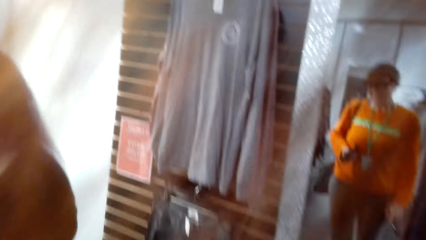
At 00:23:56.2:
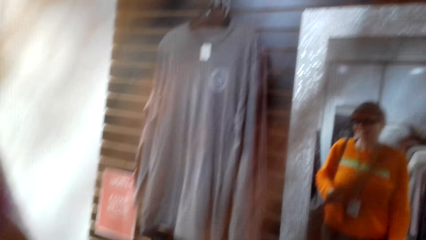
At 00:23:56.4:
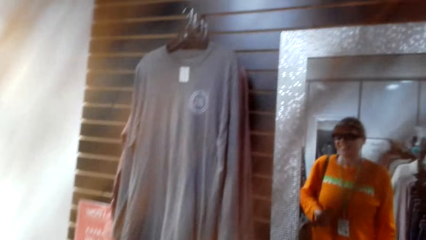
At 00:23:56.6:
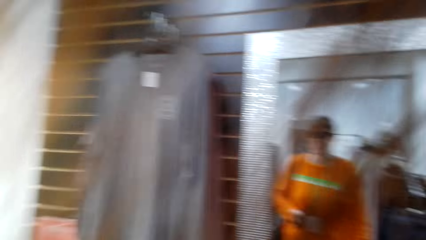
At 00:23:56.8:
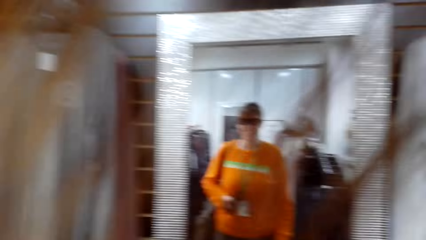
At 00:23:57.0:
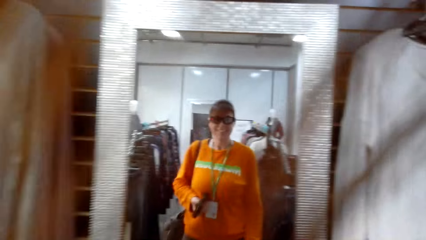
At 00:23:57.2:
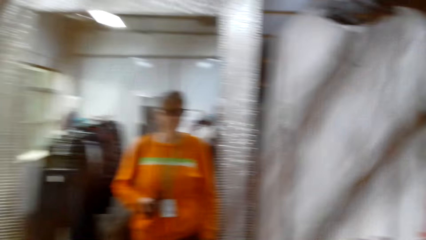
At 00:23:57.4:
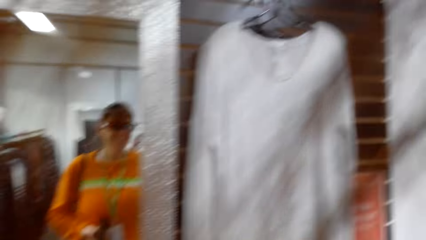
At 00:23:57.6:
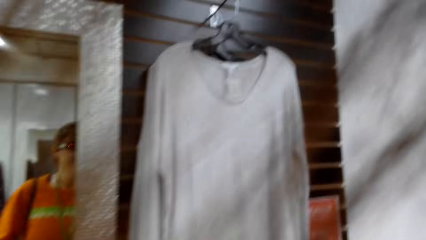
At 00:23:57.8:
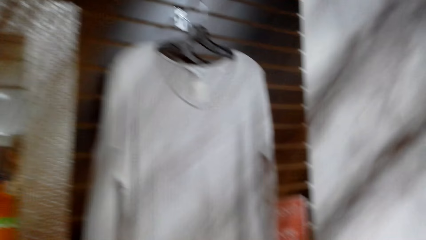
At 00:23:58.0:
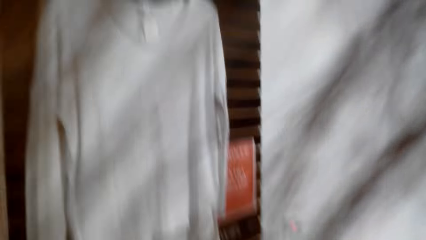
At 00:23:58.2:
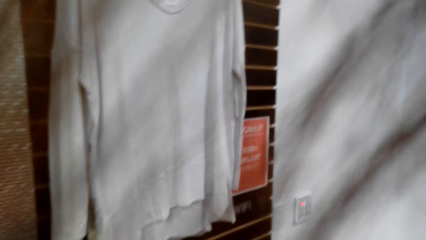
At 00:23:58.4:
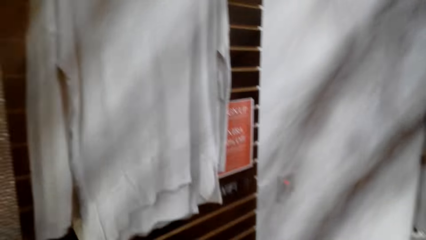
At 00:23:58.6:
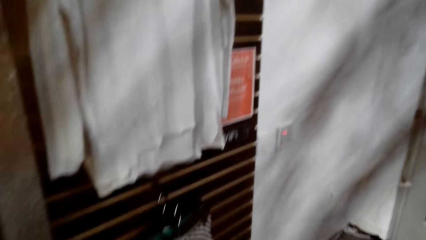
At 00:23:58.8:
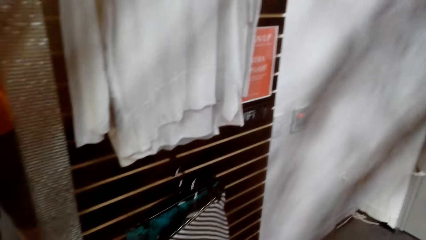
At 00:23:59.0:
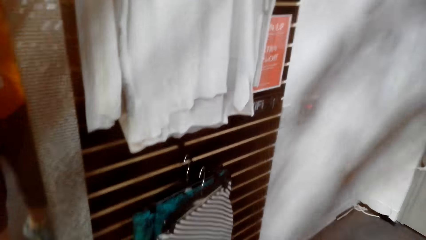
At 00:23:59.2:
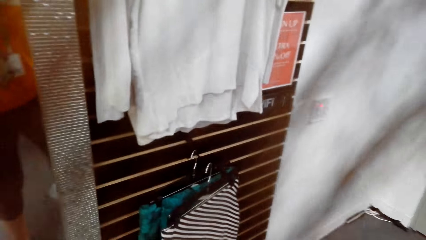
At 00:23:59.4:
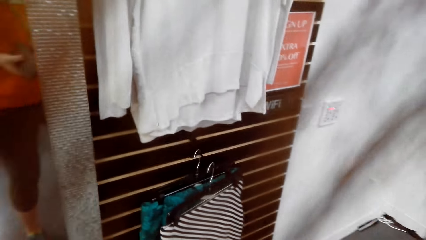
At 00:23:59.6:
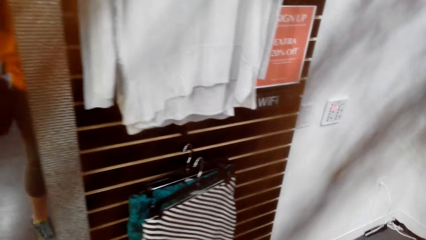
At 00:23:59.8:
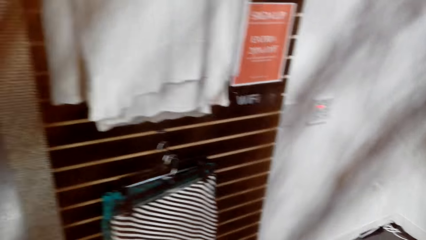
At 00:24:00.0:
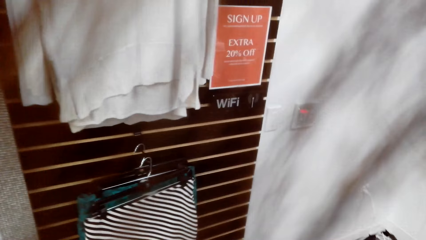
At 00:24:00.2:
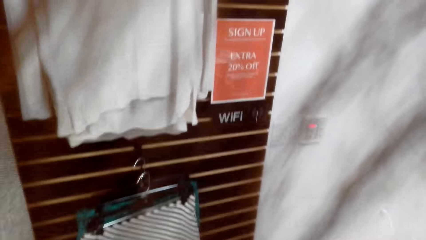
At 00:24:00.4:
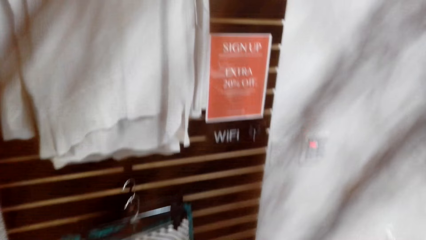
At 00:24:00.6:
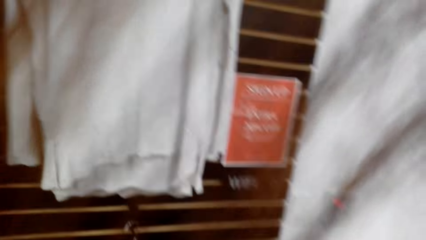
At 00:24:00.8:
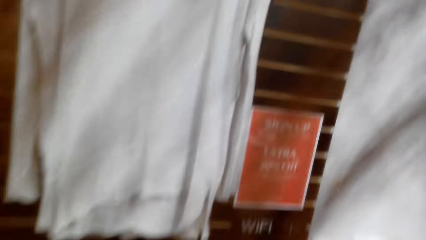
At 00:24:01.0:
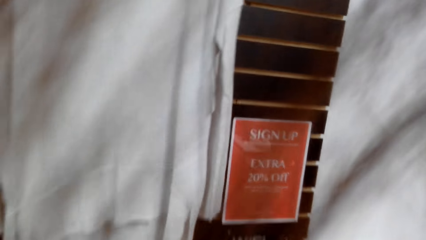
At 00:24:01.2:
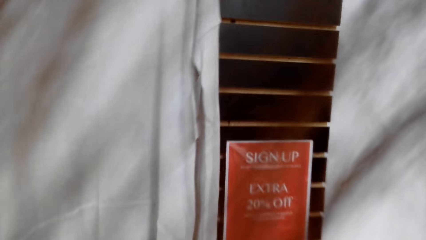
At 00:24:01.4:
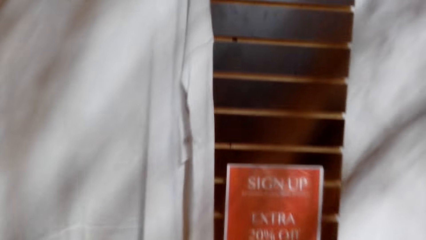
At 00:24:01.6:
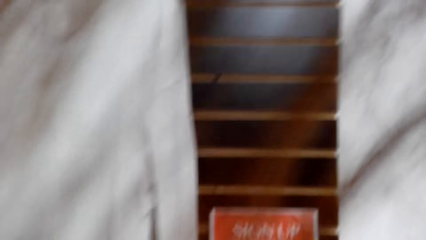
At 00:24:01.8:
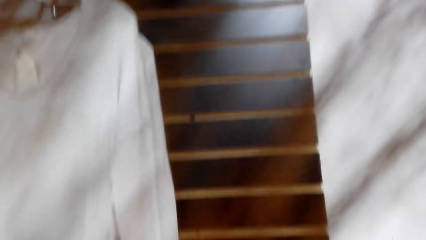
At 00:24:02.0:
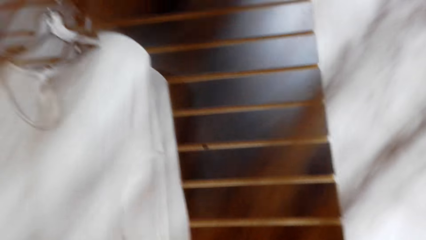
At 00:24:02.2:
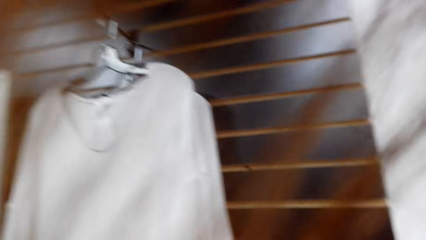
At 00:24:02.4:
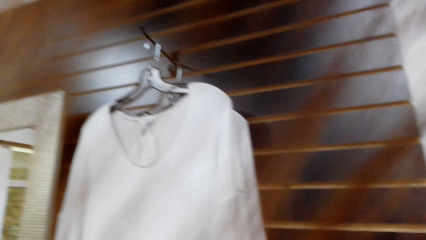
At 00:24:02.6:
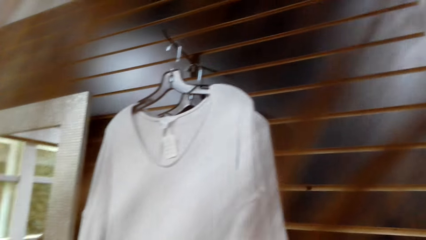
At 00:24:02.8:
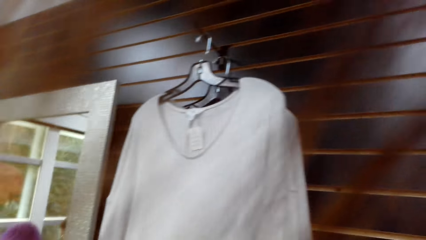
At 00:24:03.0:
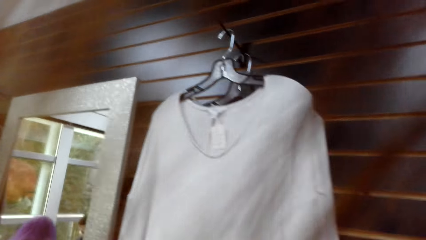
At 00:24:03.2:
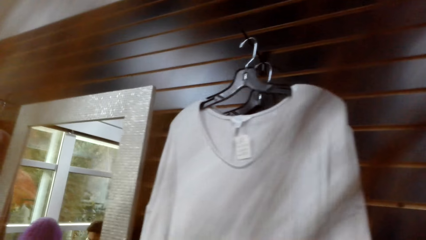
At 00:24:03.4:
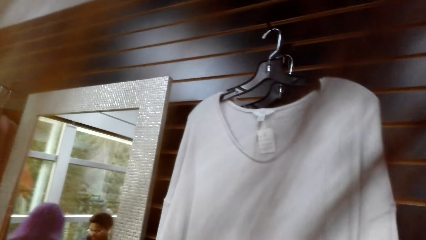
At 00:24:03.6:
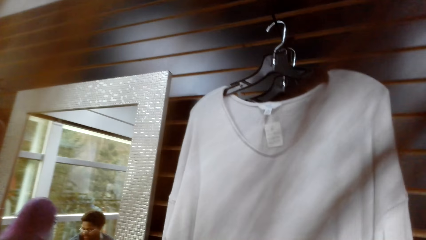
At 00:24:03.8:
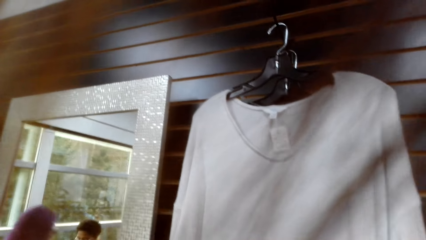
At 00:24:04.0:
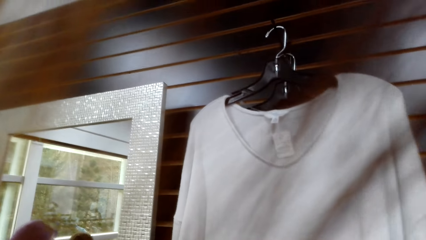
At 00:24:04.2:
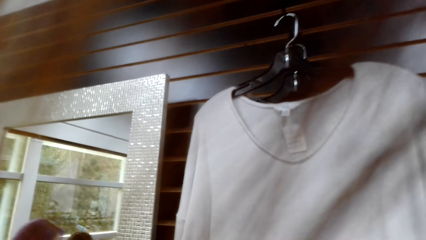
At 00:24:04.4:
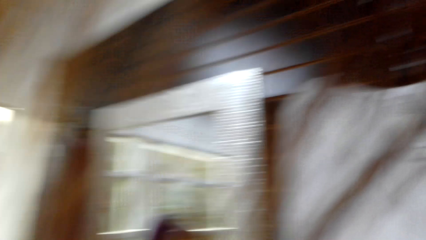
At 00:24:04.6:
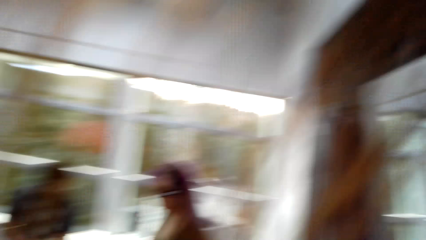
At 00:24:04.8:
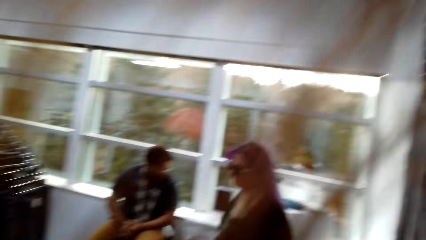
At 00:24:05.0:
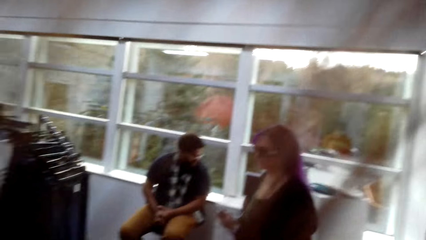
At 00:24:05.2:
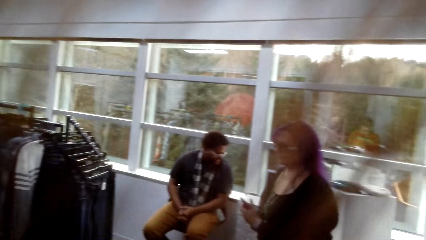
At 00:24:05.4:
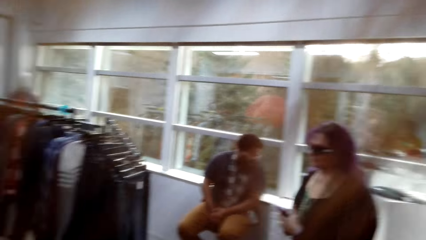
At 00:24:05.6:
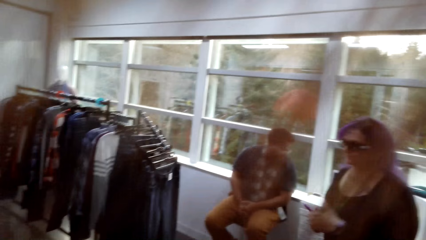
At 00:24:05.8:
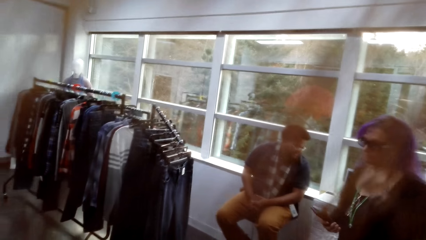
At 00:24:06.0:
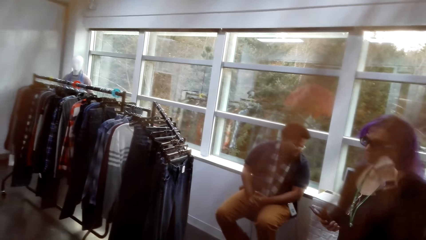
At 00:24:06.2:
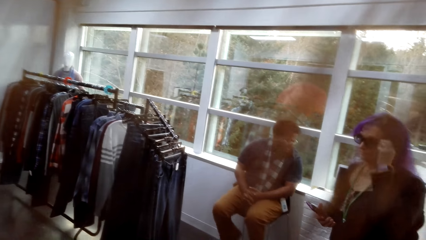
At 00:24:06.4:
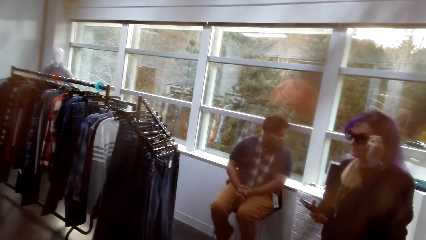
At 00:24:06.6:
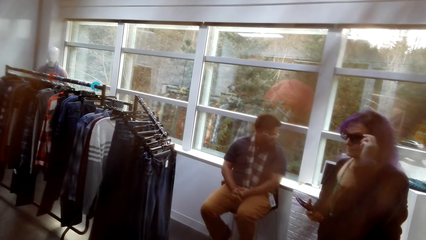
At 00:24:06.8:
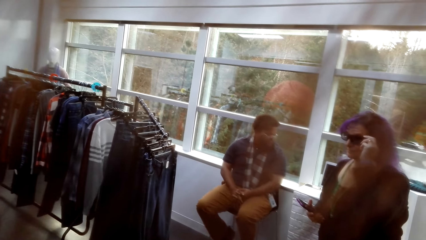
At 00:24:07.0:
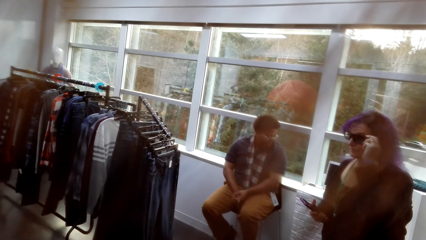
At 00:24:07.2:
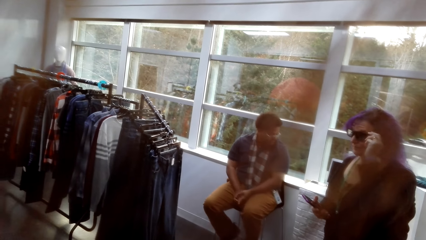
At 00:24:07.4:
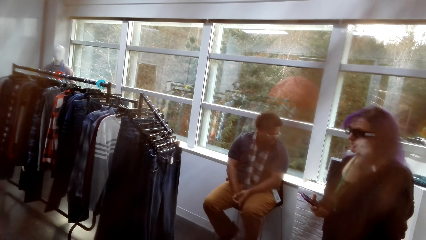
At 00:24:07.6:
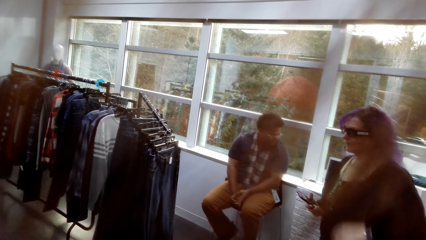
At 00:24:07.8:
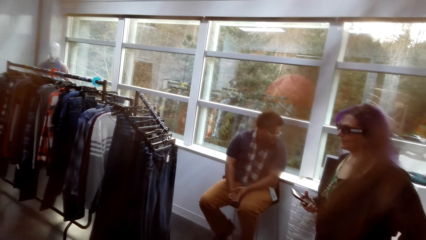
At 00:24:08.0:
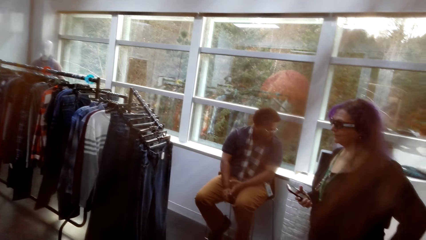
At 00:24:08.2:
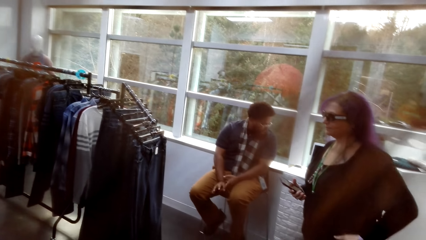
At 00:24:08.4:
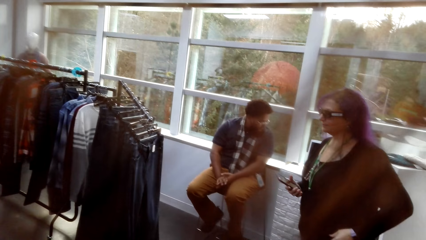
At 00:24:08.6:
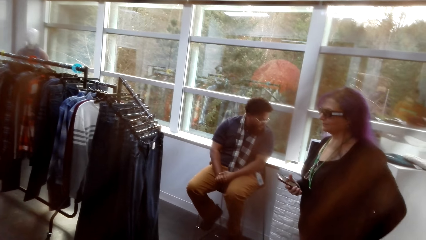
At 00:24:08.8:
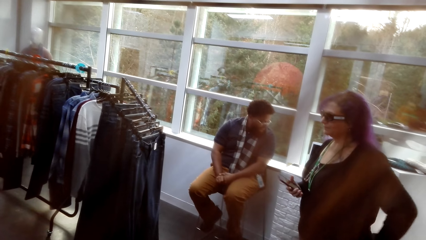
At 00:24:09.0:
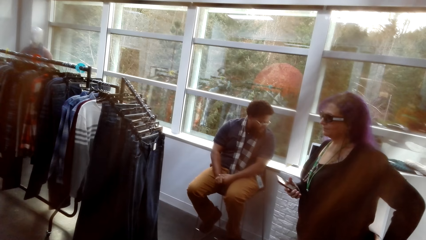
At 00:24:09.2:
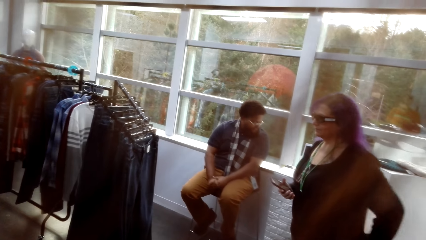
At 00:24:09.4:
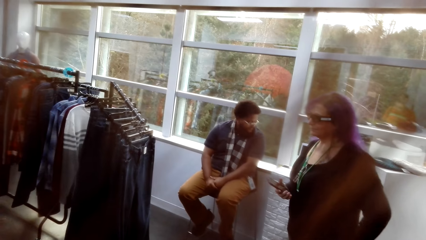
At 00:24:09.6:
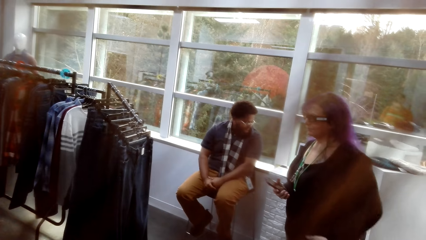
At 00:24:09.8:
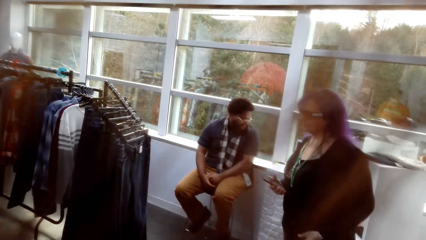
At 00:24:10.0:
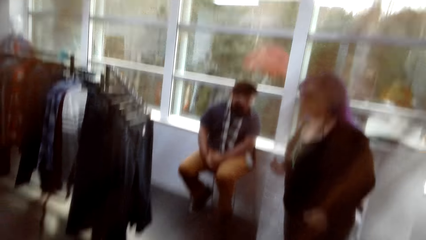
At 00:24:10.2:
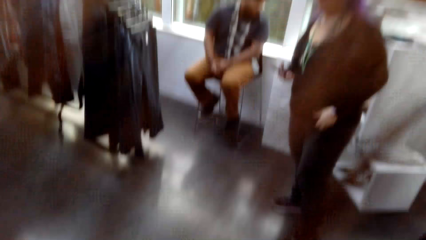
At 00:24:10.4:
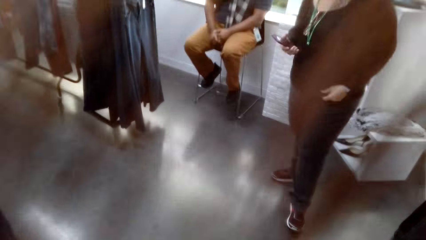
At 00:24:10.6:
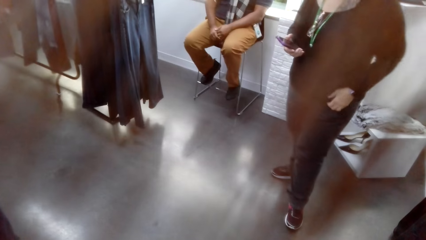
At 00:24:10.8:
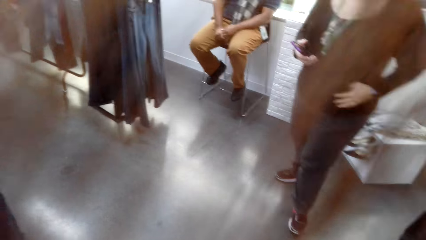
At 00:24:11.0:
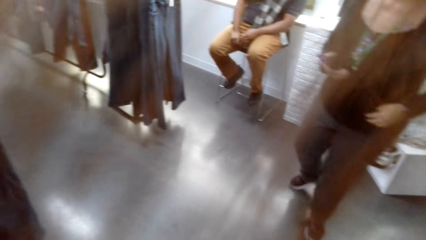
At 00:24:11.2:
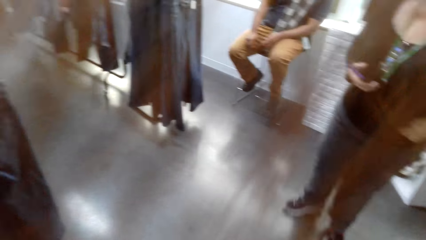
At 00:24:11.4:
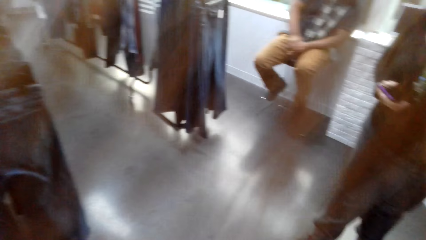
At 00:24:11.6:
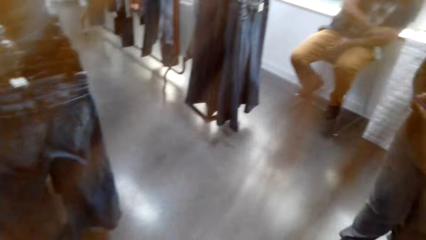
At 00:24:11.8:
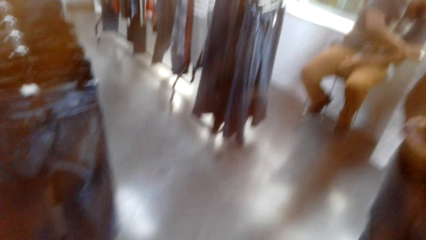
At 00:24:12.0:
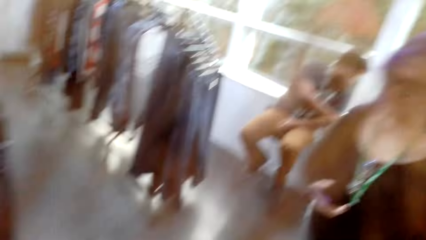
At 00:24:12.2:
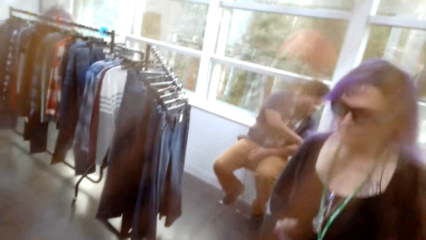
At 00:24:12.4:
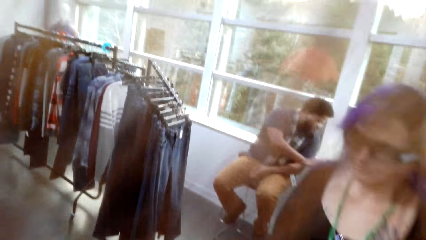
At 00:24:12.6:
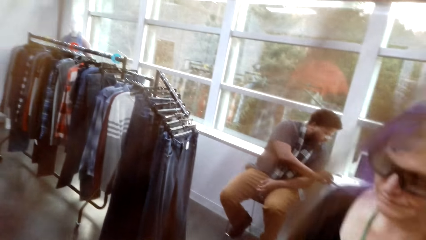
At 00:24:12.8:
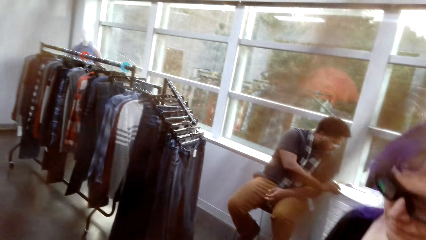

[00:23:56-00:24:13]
The camera wearer walks around the clothing shop. They look at a sweater on the wall. They look around the clothing shop. They look at a lady. The lady converses with a man. The camera wearer looks around the clothing shop.
